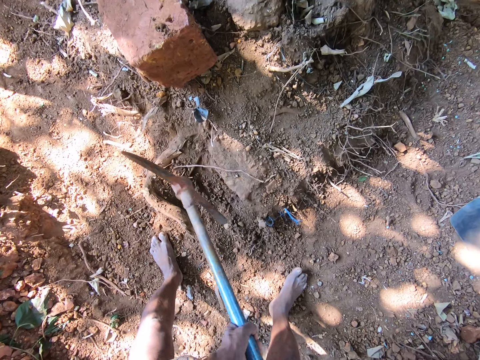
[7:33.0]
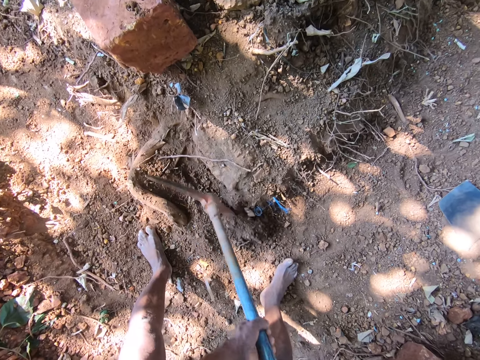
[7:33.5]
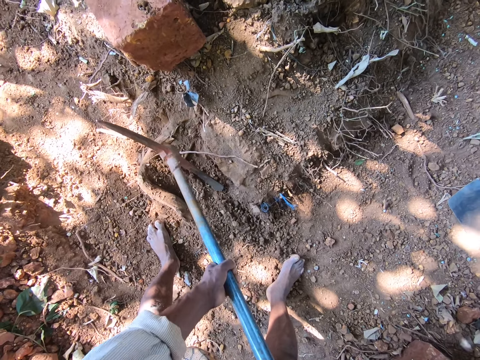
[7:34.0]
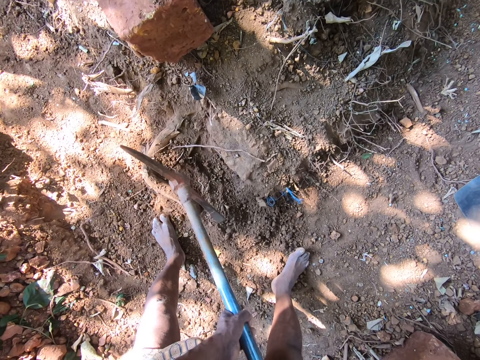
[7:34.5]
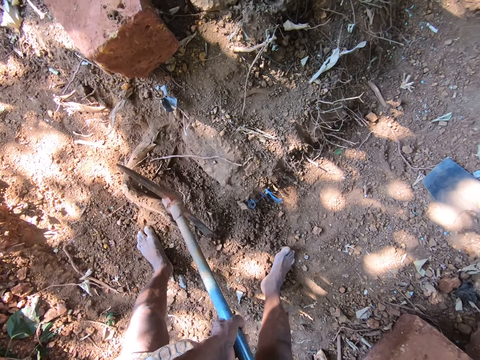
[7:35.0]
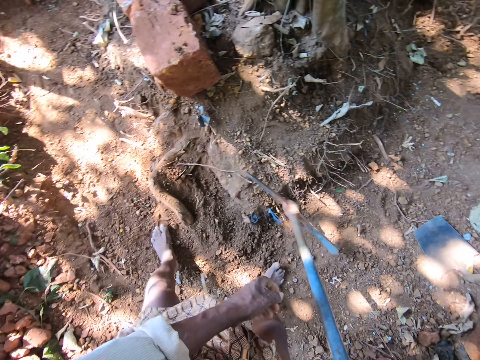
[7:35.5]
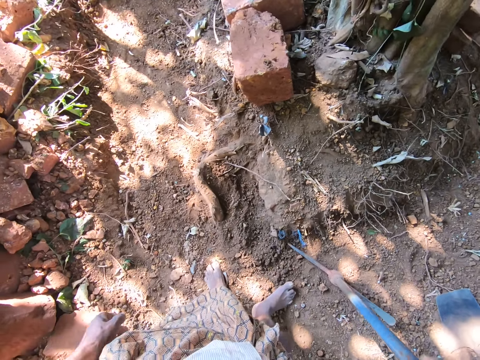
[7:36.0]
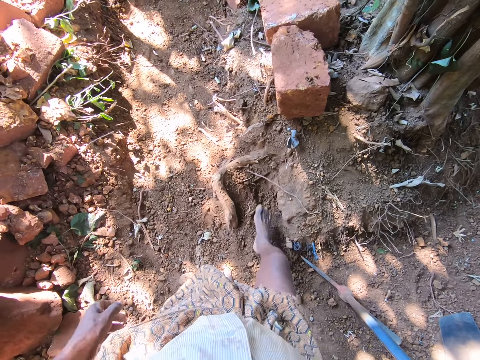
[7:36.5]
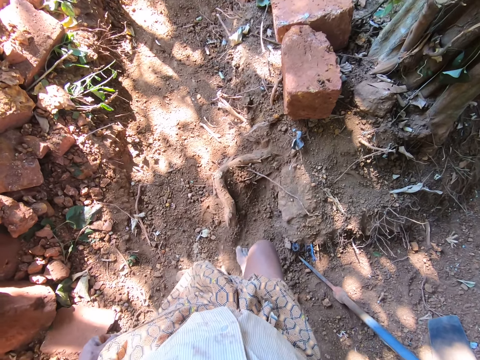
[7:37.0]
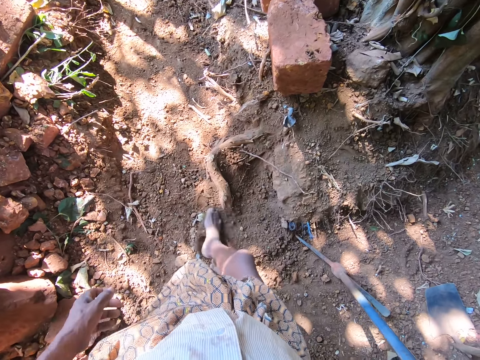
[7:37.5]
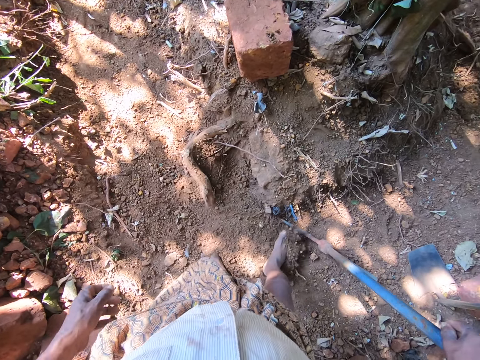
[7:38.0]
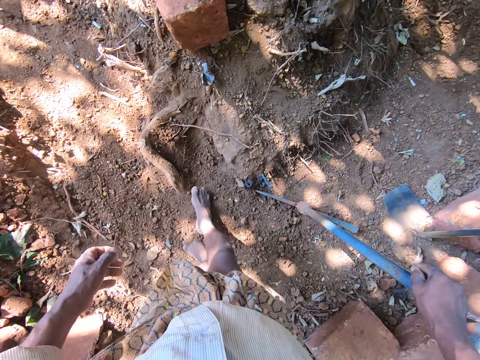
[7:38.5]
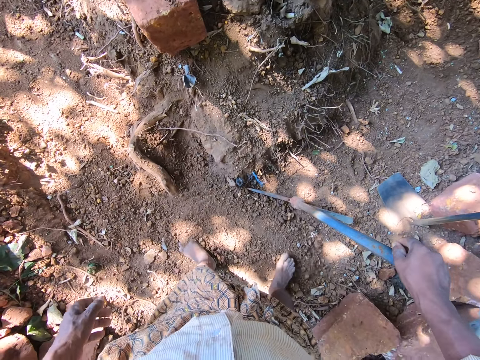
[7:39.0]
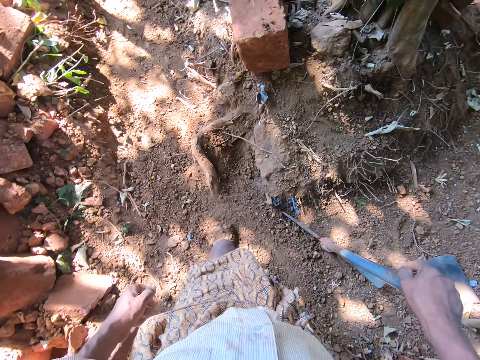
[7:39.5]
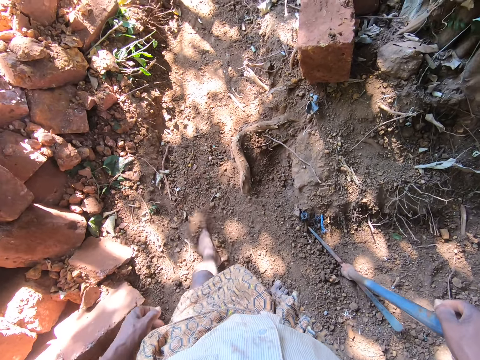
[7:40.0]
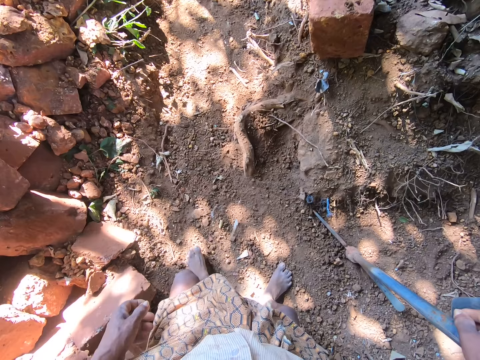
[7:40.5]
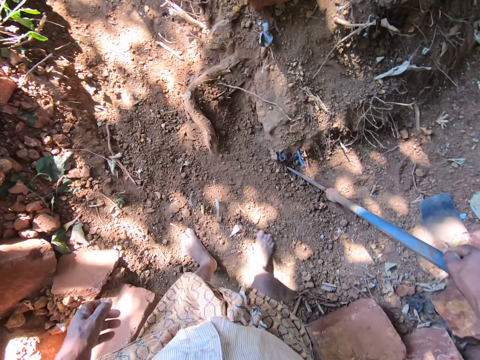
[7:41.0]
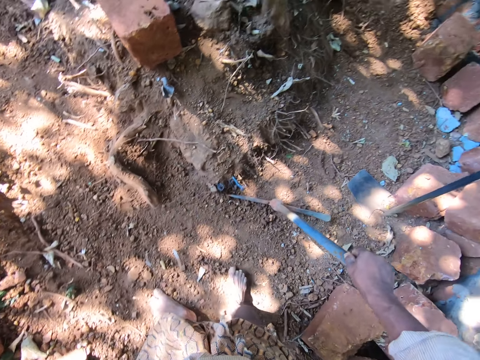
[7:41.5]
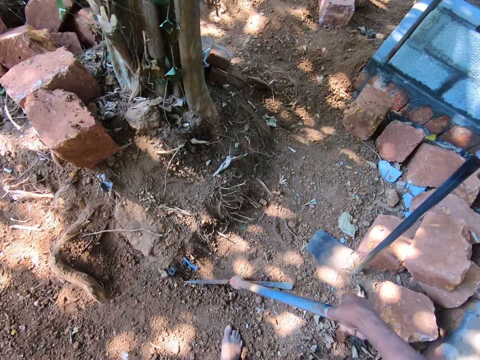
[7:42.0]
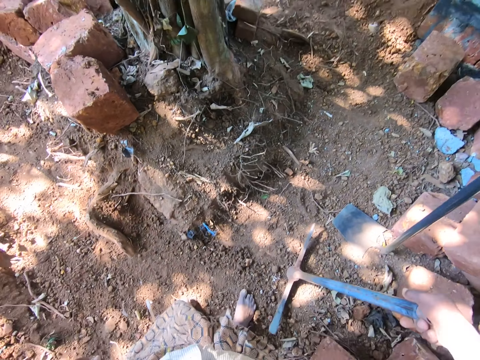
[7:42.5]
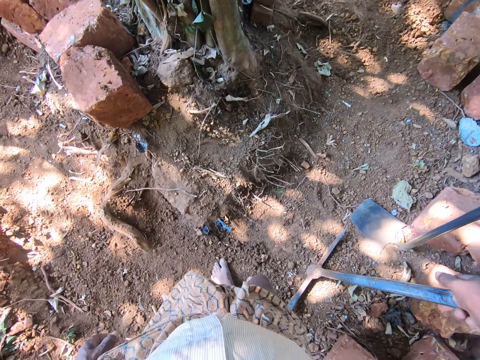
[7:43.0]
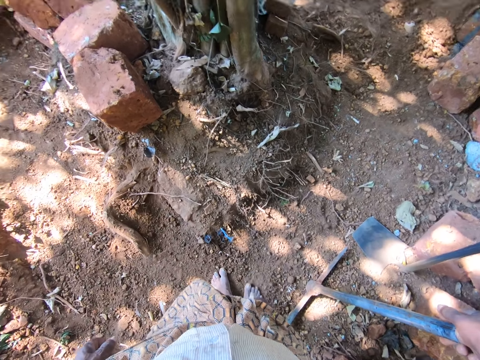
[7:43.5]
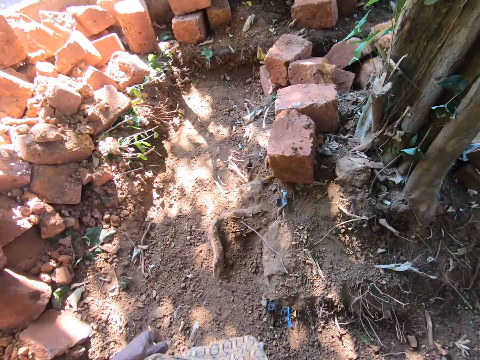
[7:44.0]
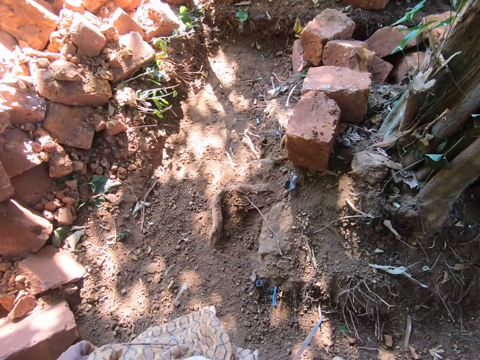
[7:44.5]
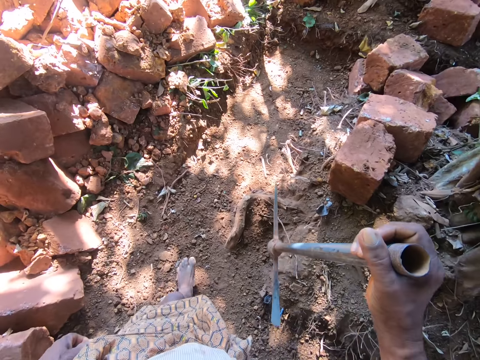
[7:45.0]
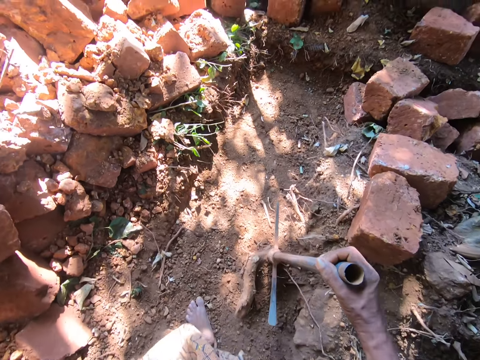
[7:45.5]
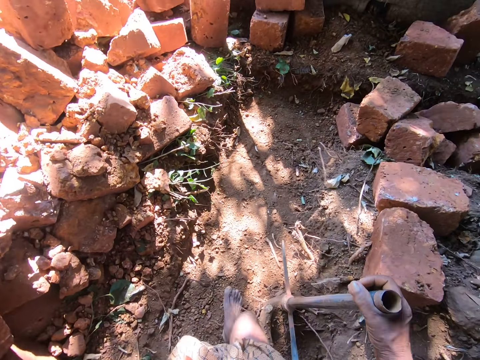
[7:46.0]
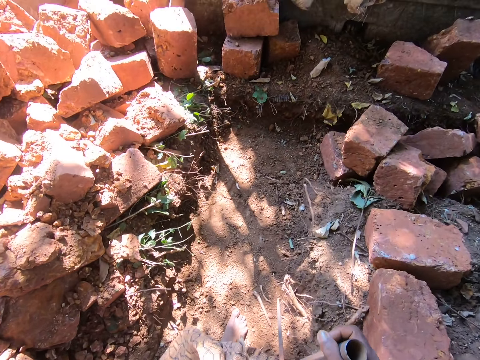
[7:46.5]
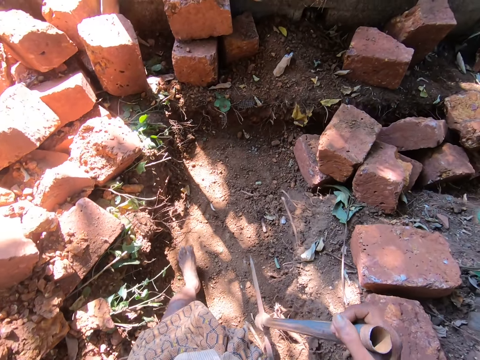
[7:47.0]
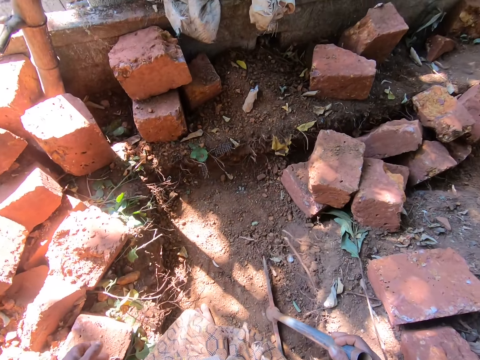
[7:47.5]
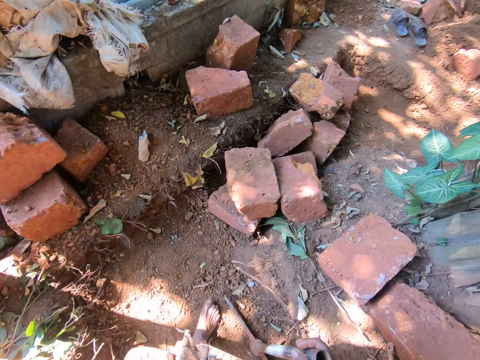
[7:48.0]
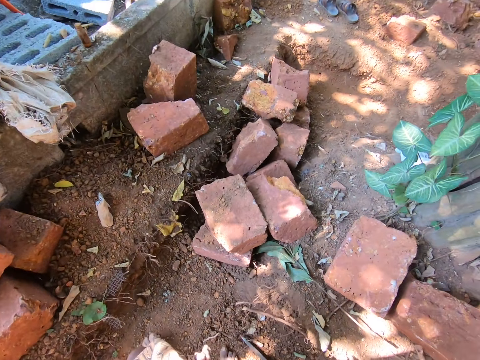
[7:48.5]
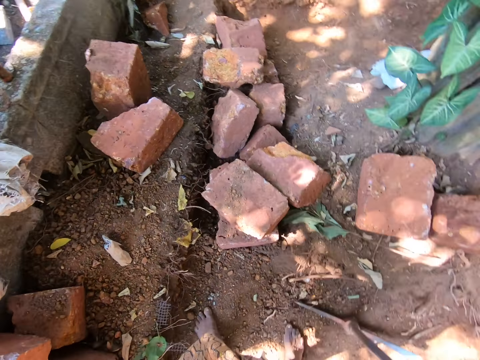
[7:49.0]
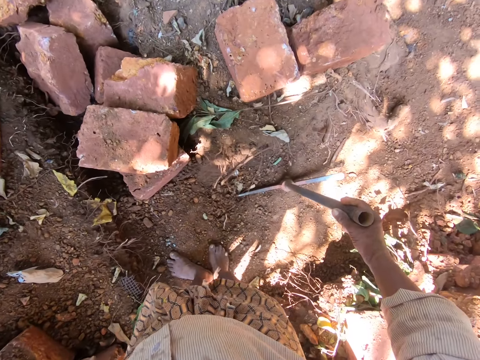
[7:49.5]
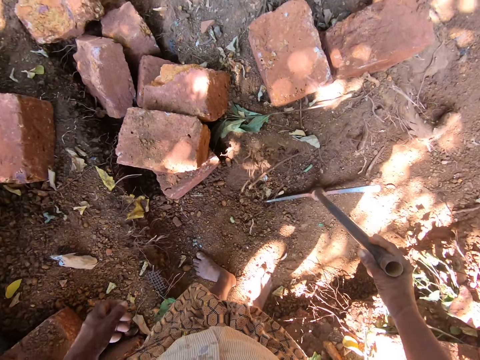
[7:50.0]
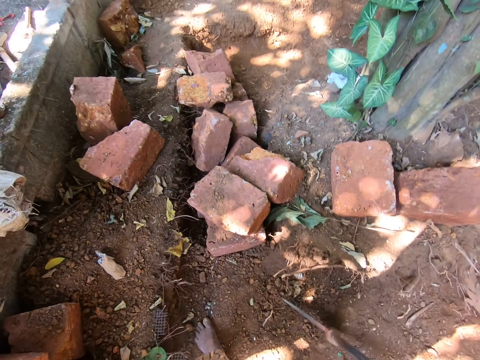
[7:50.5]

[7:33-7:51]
The camera wearer places aside the mining axe with the right hand. They move the soil with the right foot. They move the soil with the left foot. They move around. They move the soil with the right foot. They walk ahead. They bang the mining axe on the ground. They walk ahead.

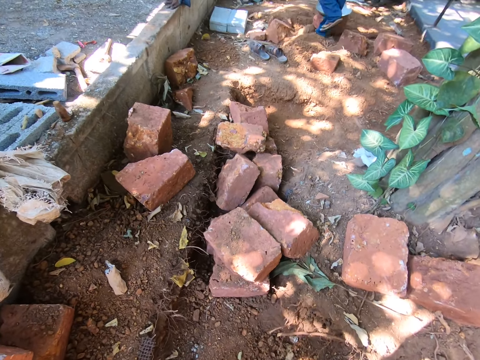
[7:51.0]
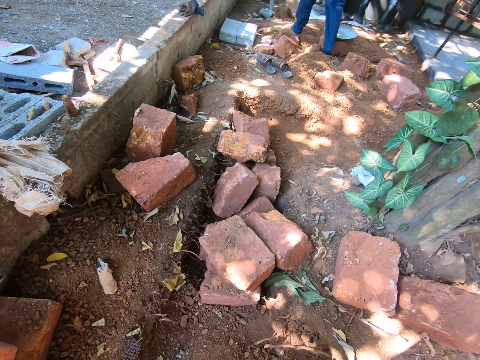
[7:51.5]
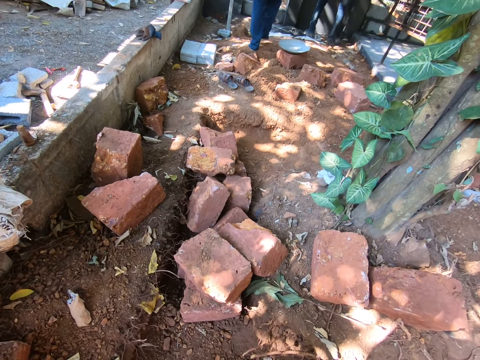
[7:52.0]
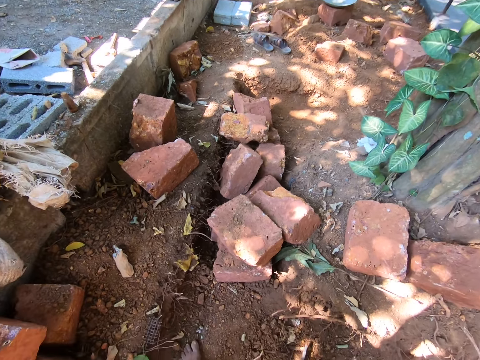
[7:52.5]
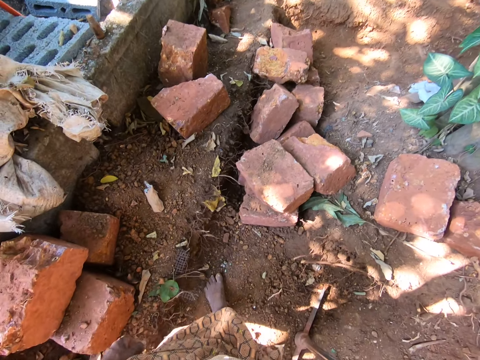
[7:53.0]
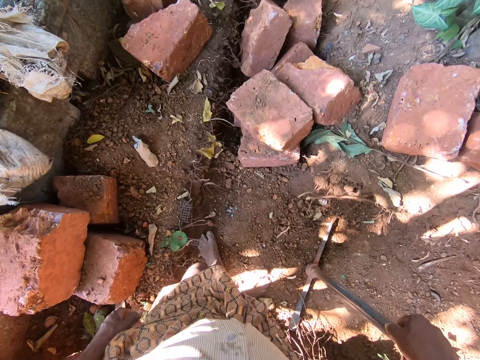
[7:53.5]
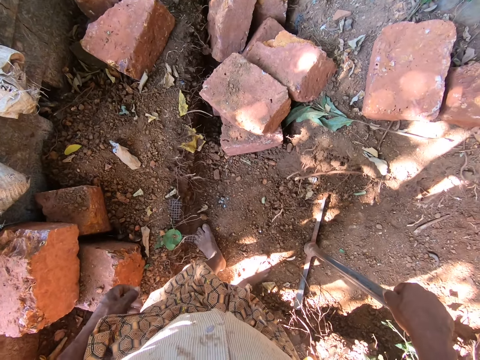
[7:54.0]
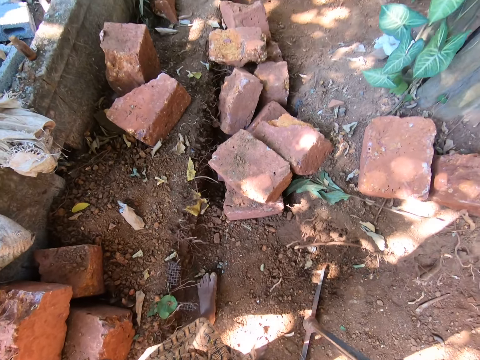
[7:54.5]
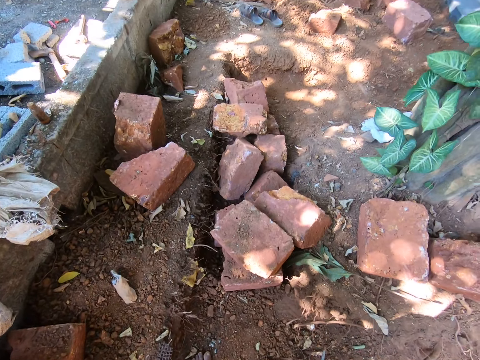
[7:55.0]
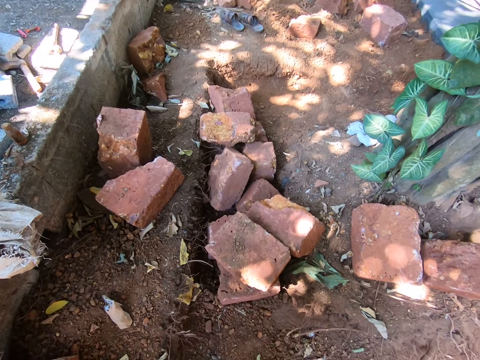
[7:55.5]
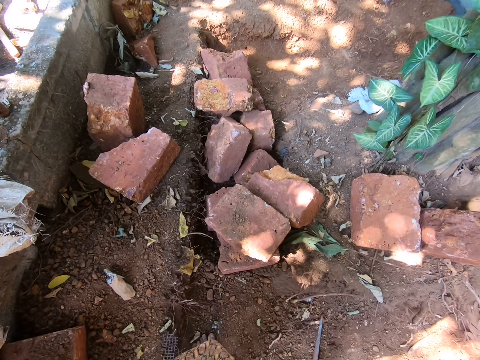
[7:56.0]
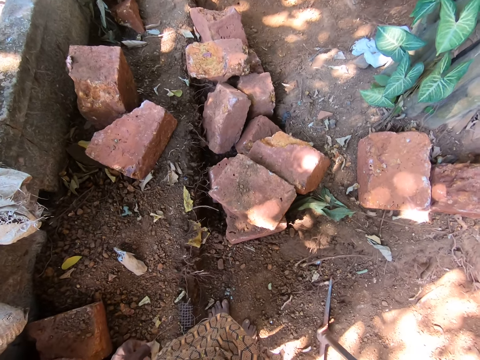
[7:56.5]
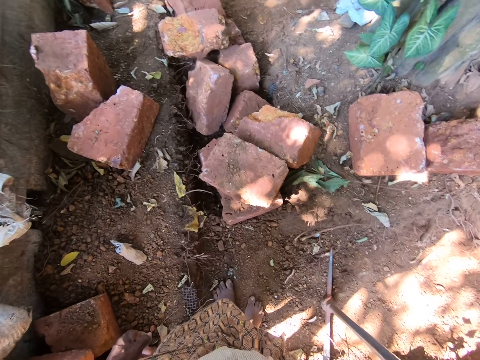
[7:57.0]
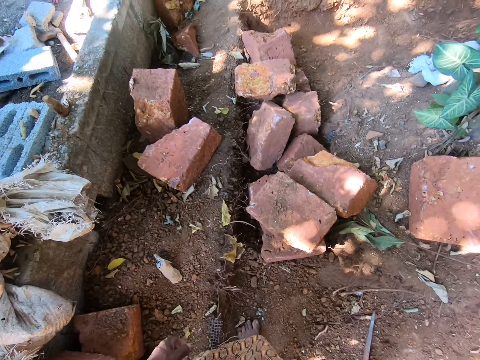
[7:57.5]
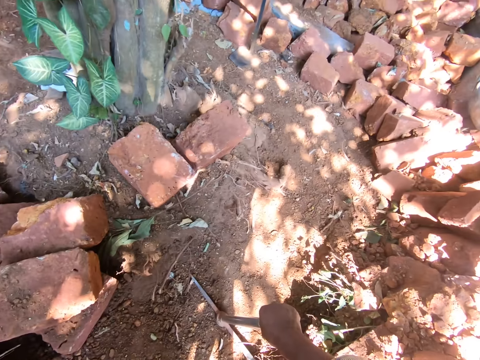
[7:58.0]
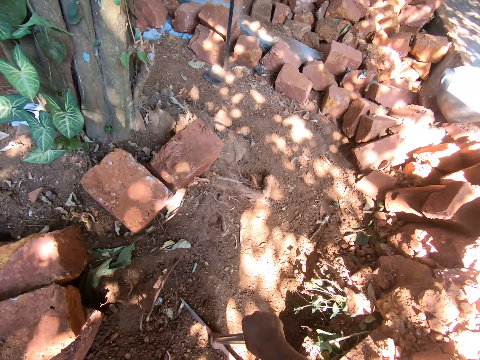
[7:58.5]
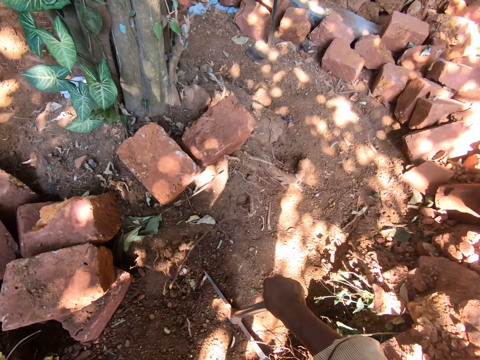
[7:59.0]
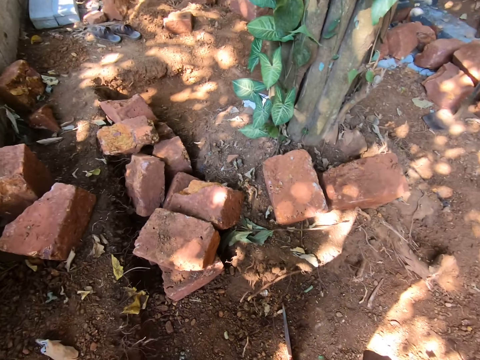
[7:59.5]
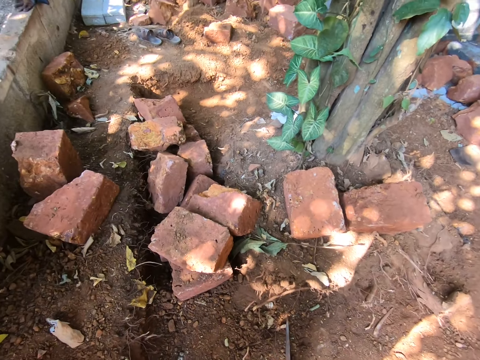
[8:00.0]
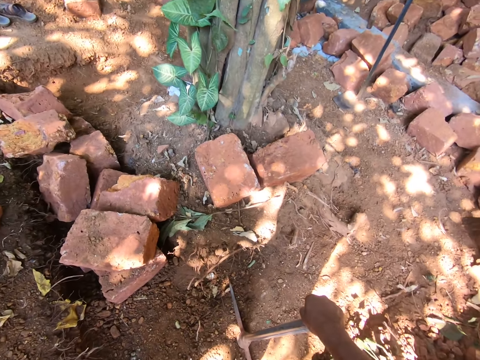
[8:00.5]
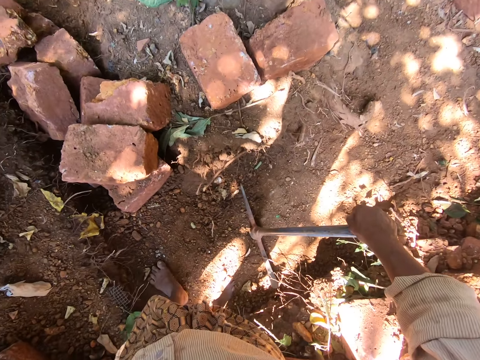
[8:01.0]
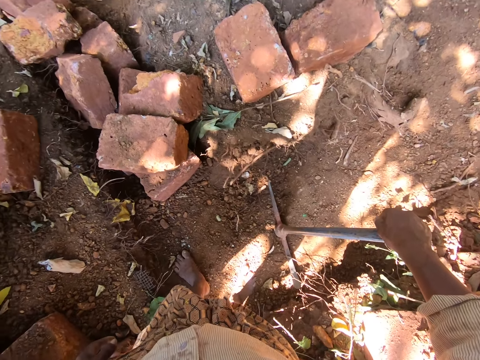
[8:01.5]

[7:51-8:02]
The camera wearer stands and looks around. They look around.
